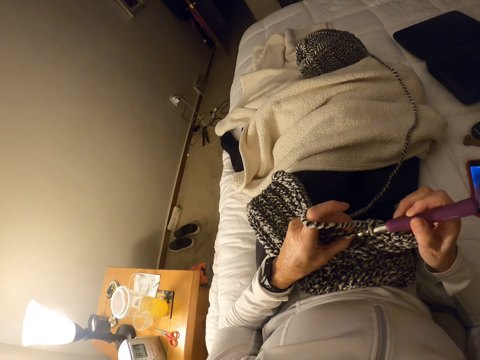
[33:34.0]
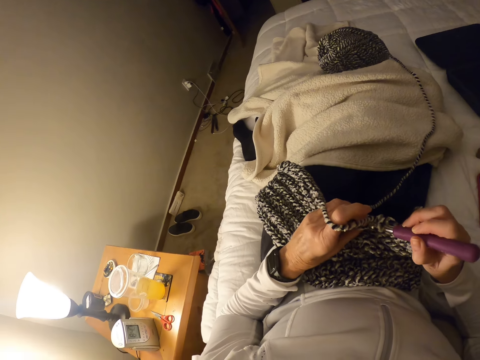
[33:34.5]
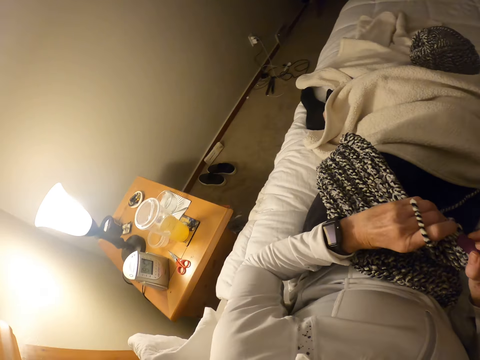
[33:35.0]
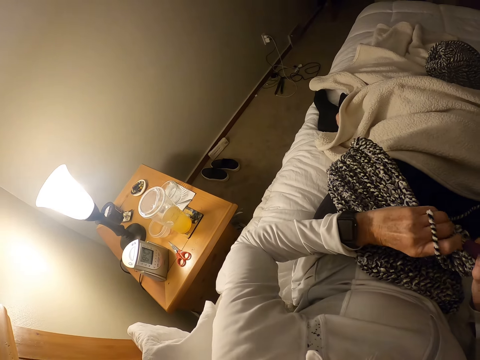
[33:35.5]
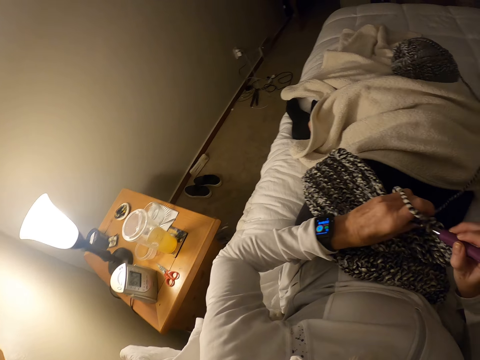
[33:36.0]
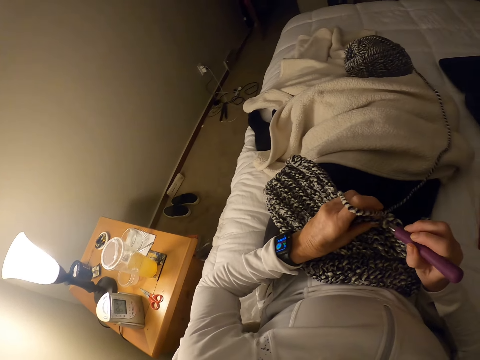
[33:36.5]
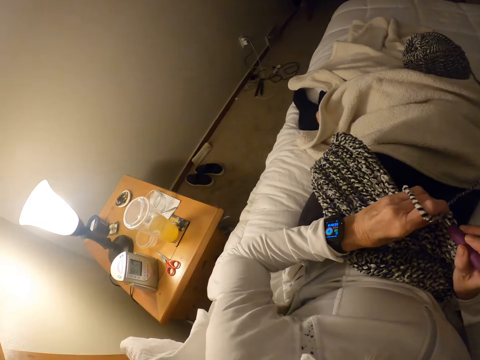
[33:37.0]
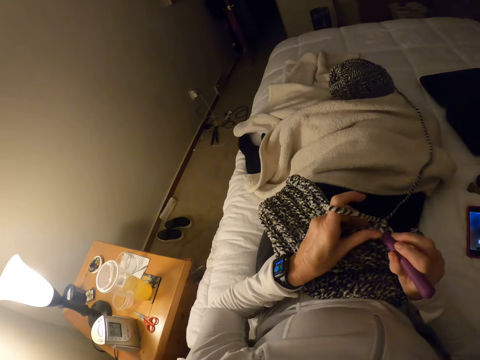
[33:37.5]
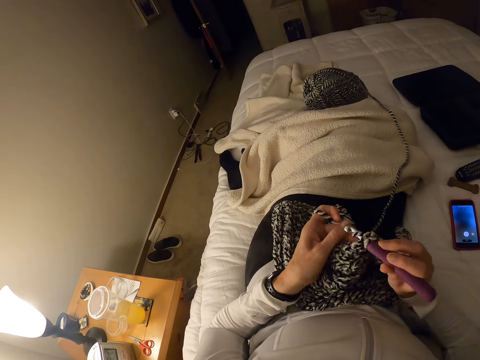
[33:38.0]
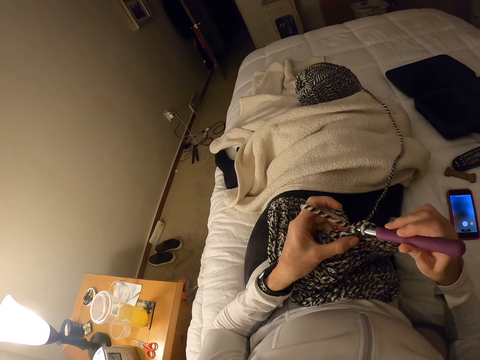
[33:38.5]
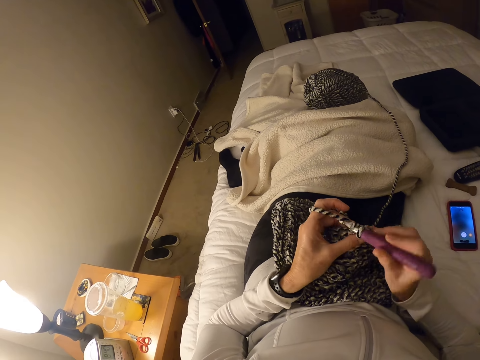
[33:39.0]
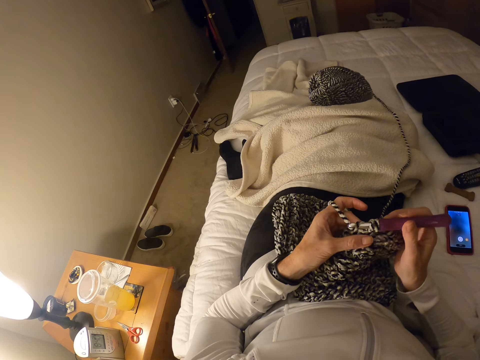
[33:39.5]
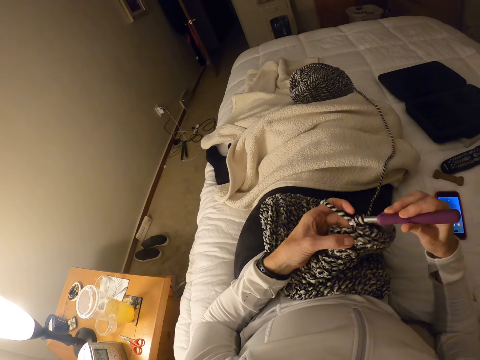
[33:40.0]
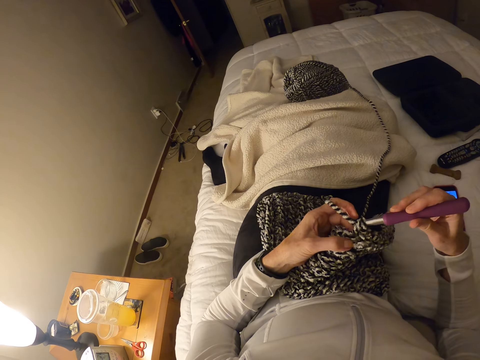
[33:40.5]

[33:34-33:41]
The camera wearer checks the watch.

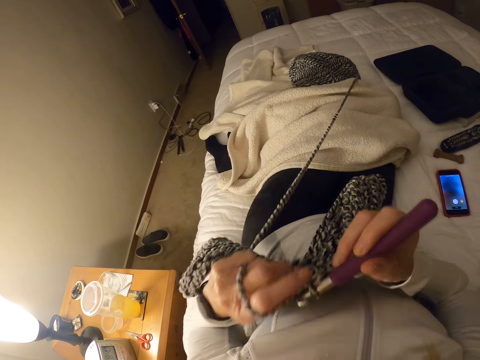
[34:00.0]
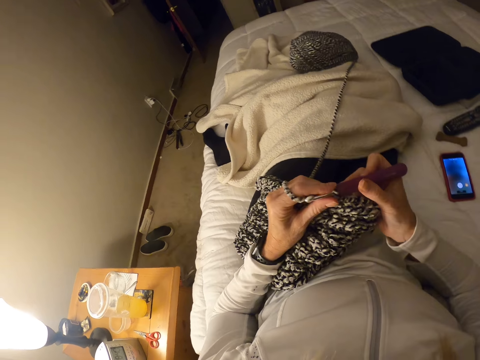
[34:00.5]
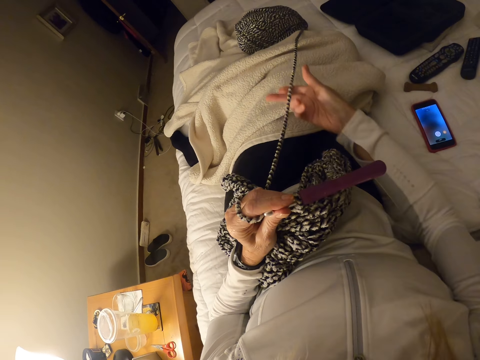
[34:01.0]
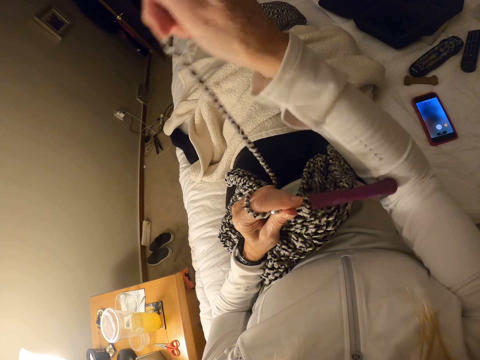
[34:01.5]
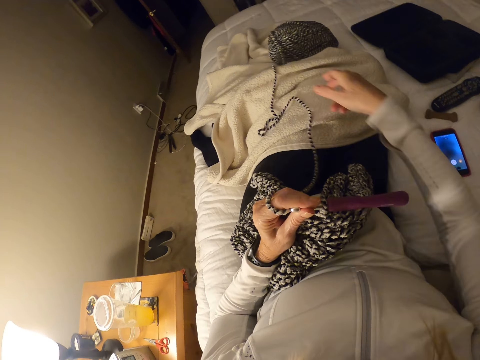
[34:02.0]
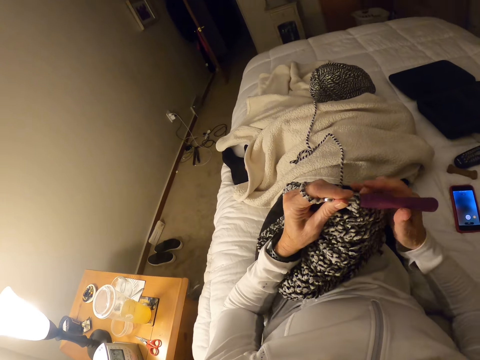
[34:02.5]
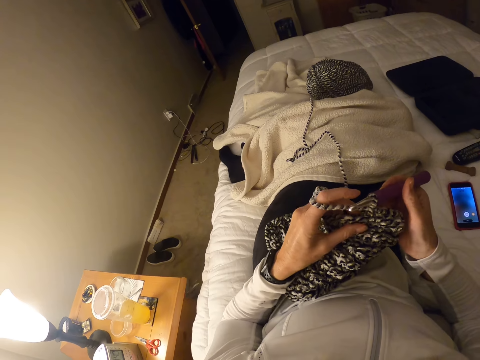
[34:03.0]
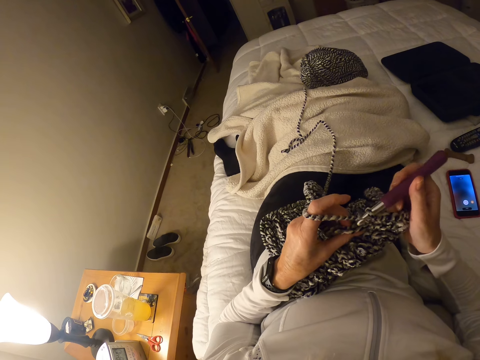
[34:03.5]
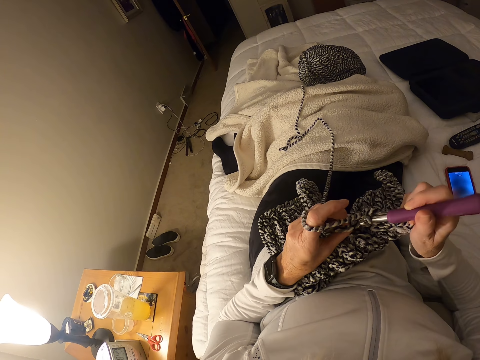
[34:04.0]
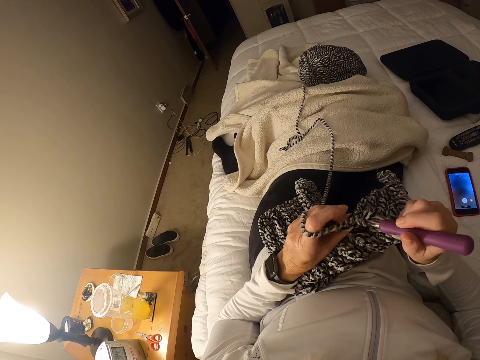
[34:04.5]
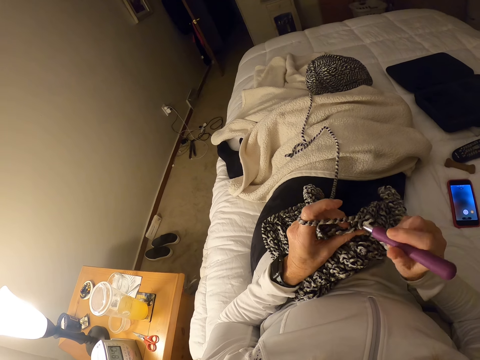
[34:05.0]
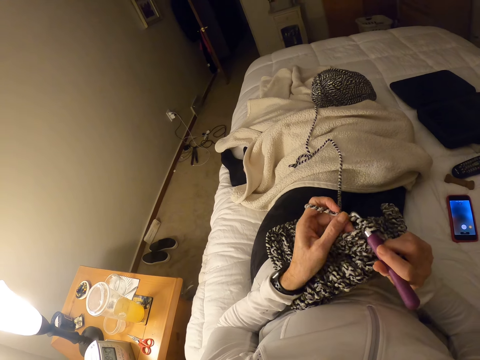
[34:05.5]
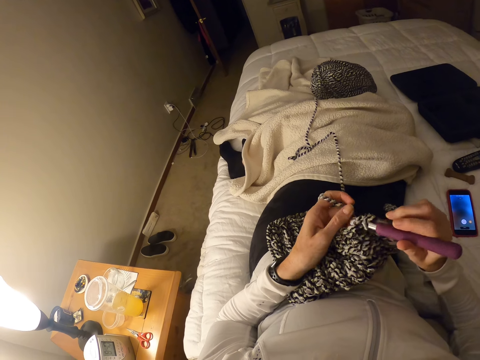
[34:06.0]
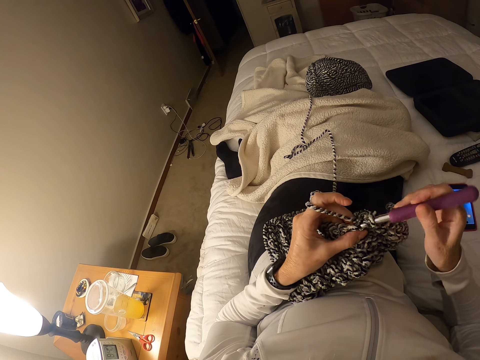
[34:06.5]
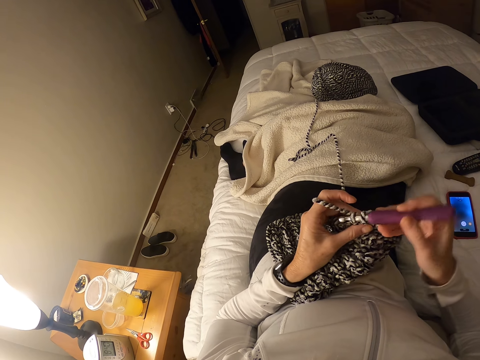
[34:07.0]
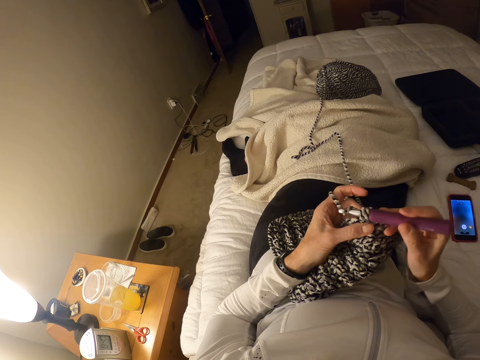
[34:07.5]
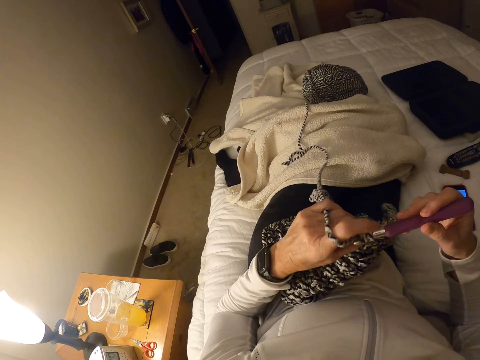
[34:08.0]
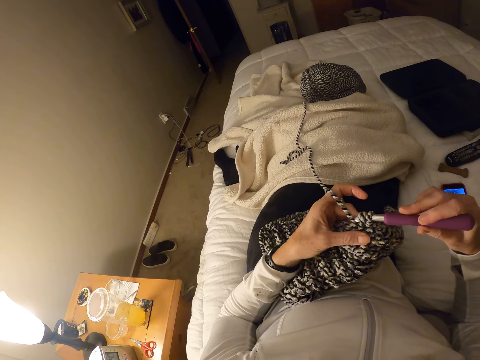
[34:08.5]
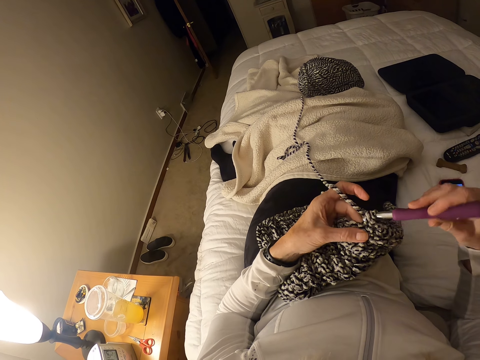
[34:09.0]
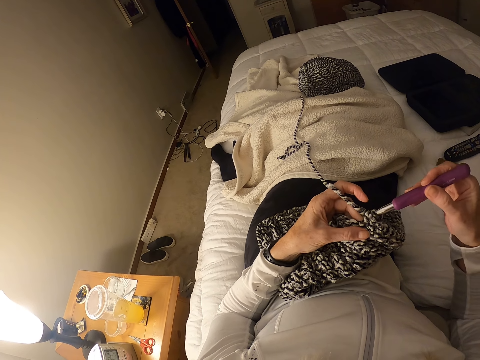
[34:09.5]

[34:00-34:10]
The camera wearer touches the knitting thread. They knit with a crochet hook.

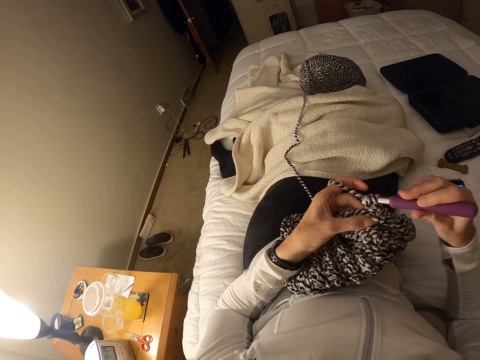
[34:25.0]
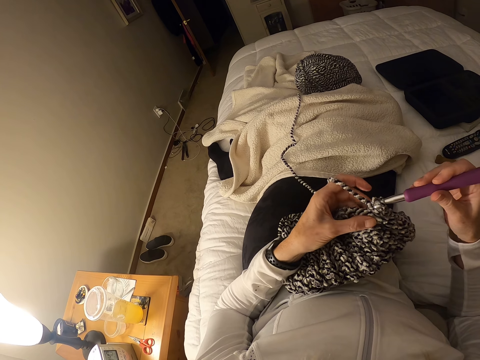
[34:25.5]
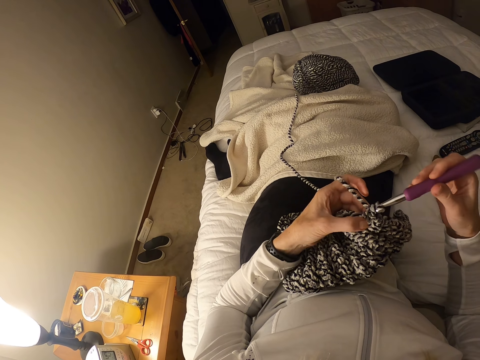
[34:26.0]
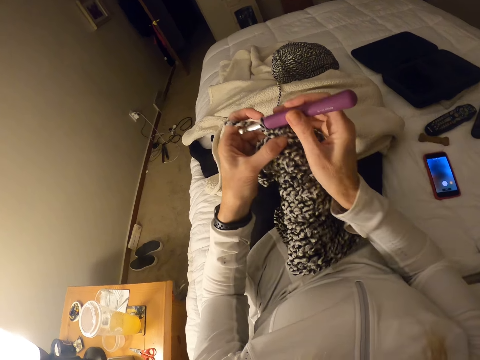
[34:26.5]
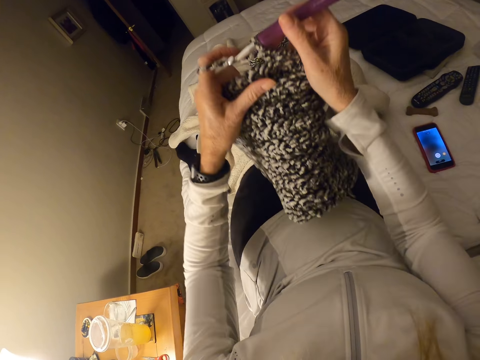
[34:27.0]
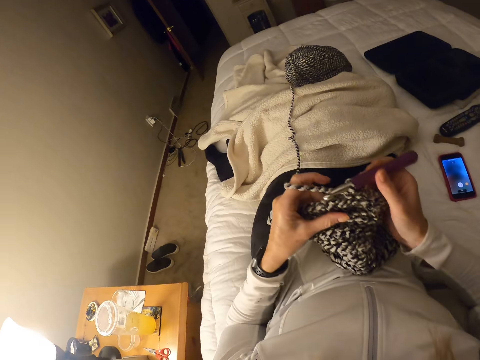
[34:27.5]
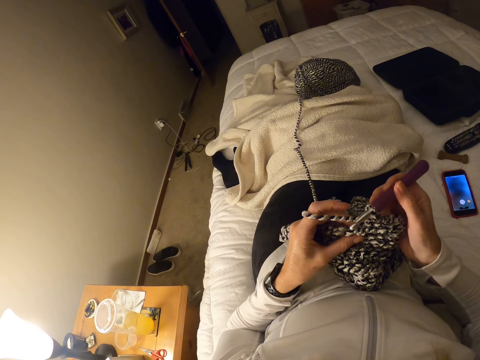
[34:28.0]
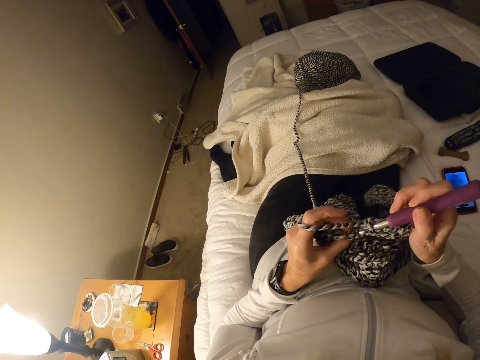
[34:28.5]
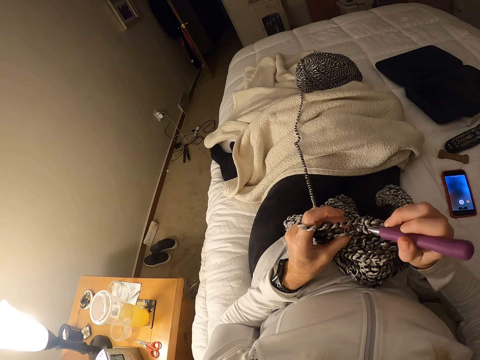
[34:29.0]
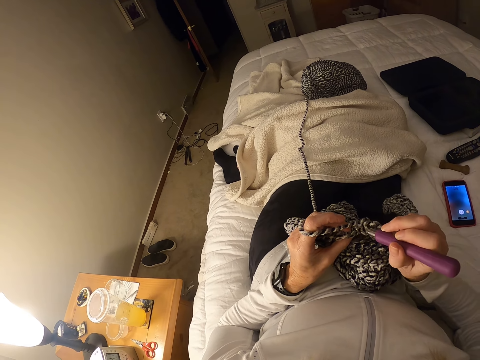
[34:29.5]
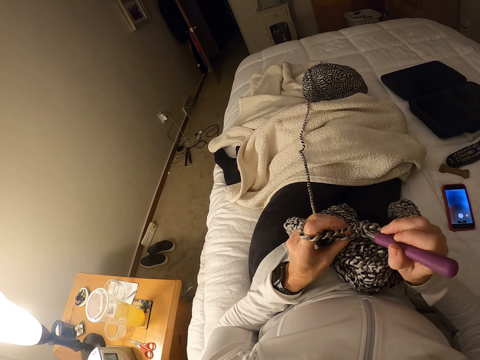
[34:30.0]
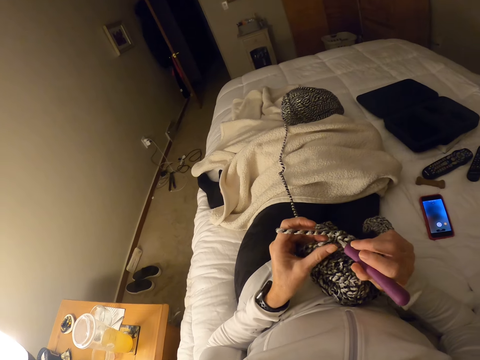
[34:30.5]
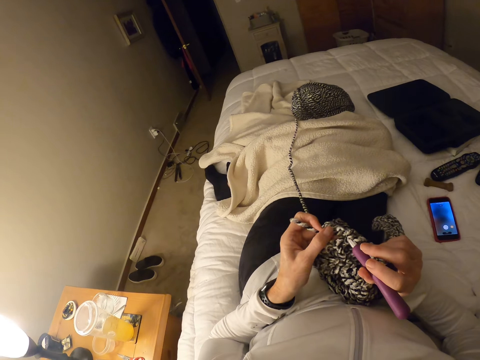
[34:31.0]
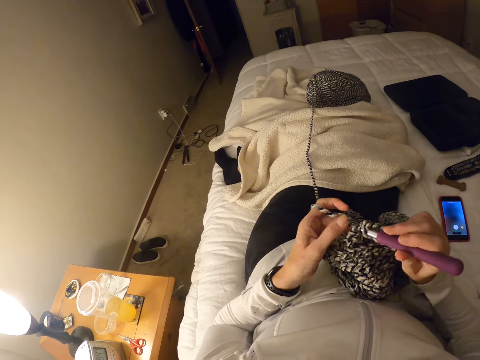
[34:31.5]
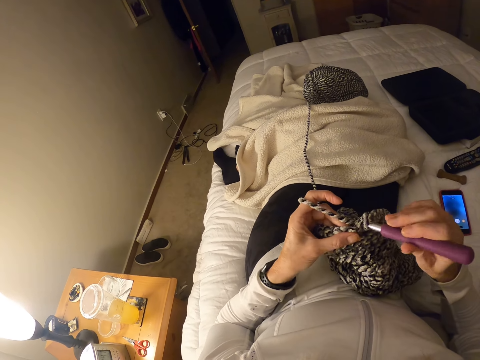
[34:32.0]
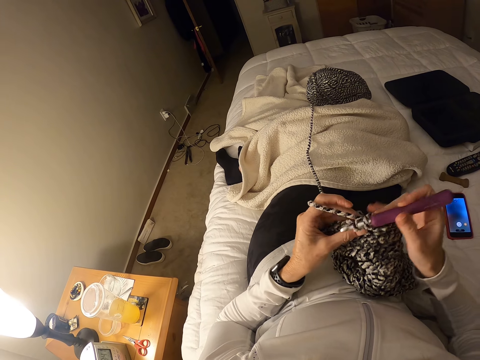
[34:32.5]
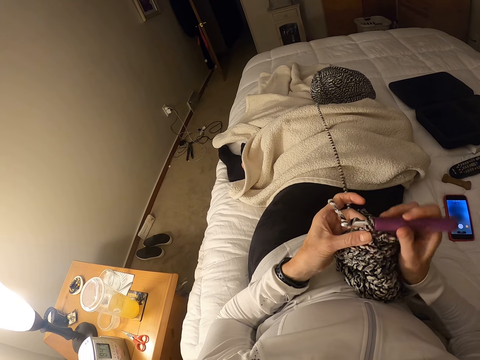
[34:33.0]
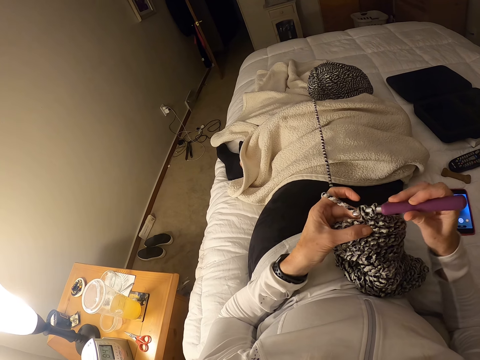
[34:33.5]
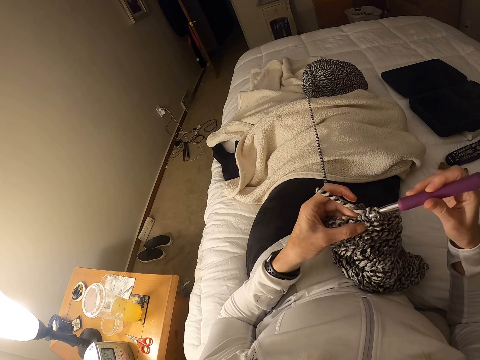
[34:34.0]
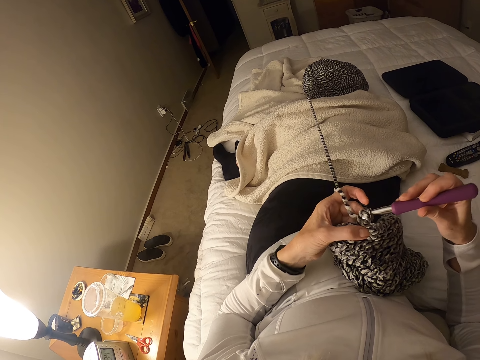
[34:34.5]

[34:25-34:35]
The camera wearer adjusts the crochet cloth. They crochet the crochet cloth.
